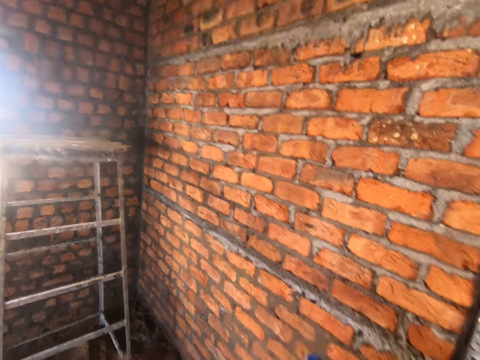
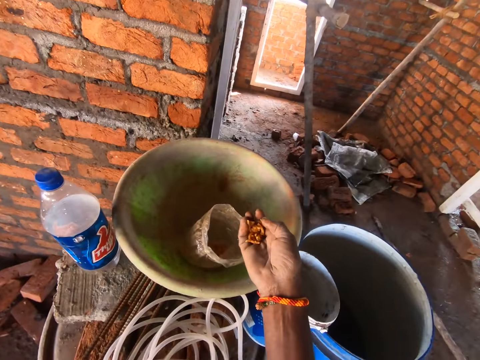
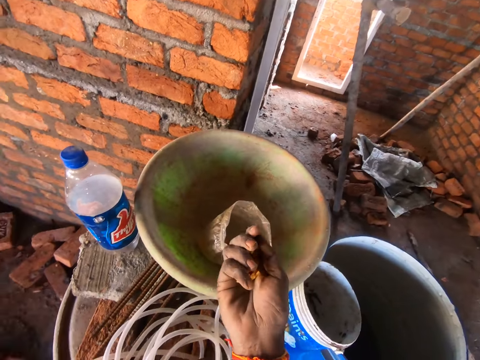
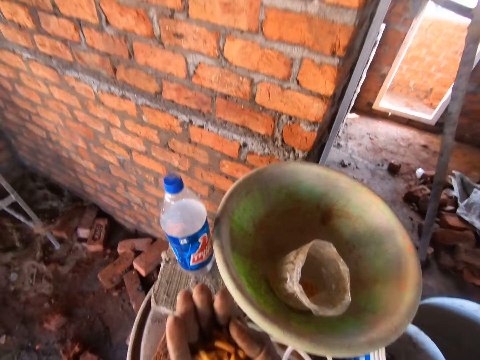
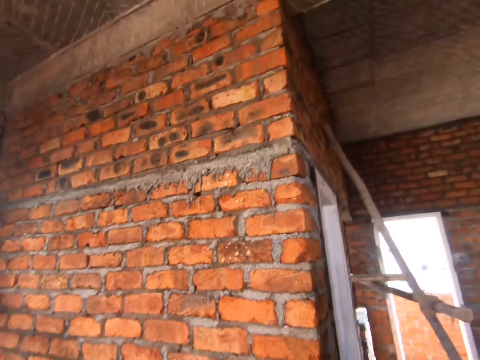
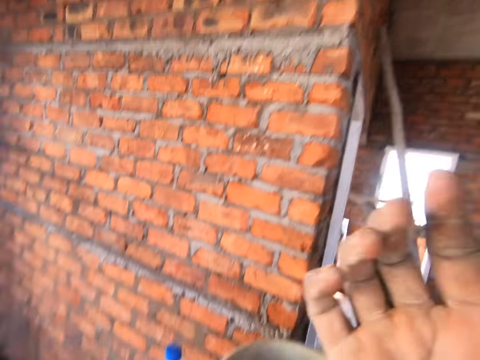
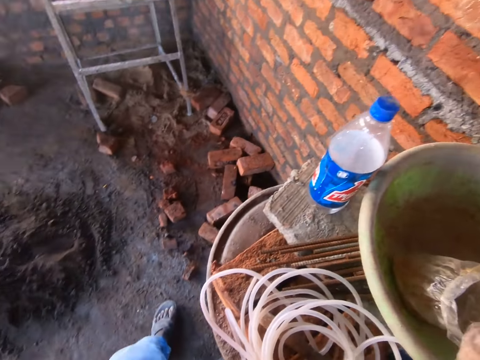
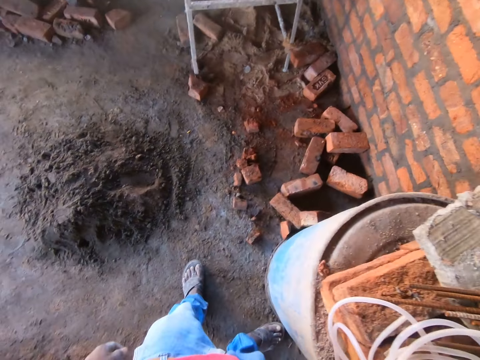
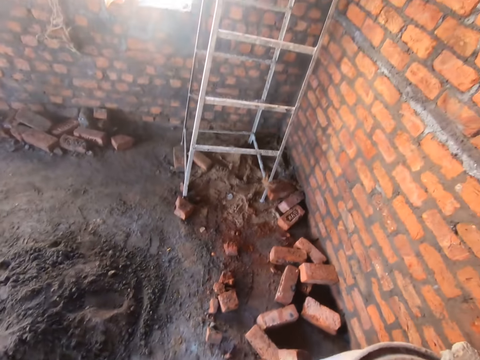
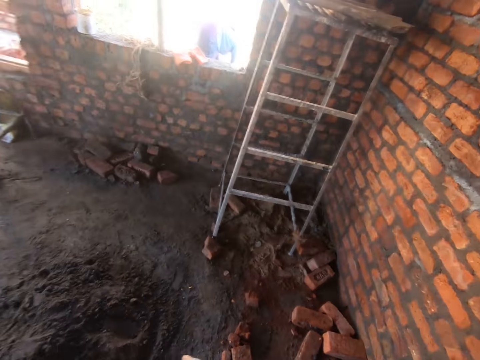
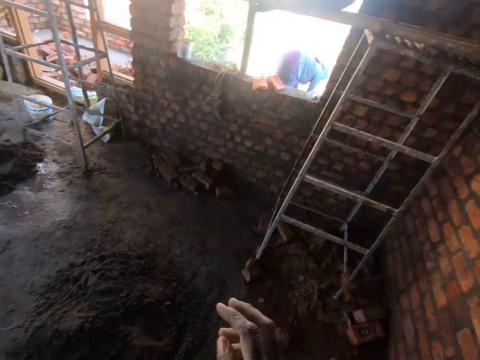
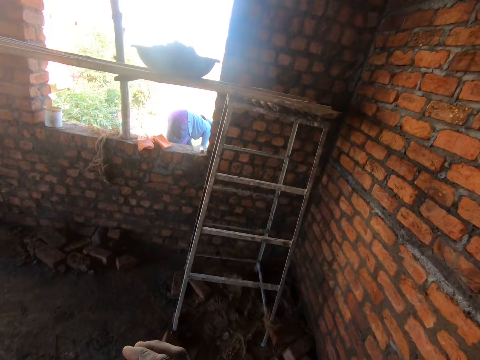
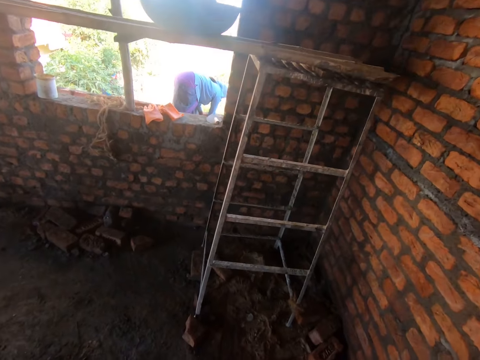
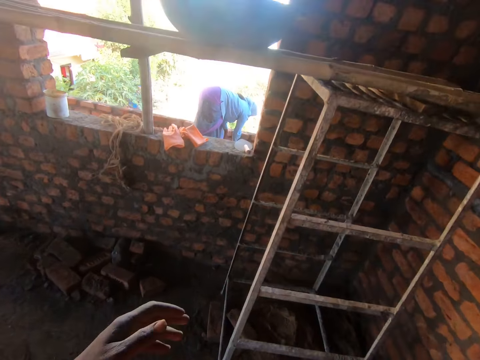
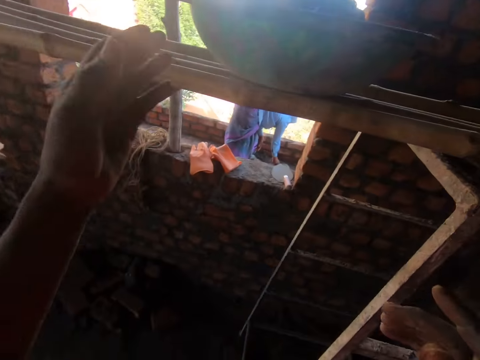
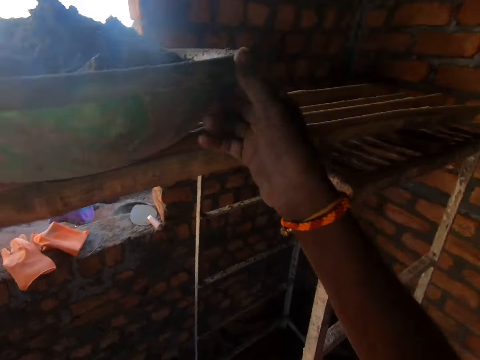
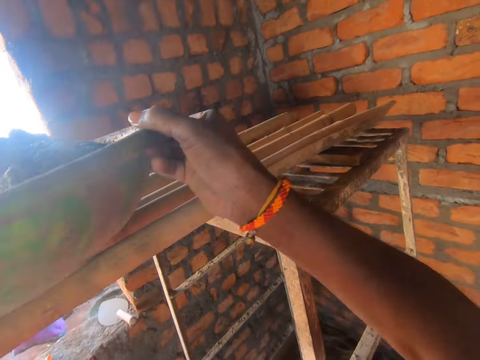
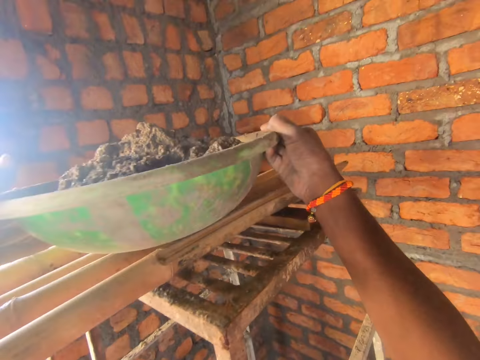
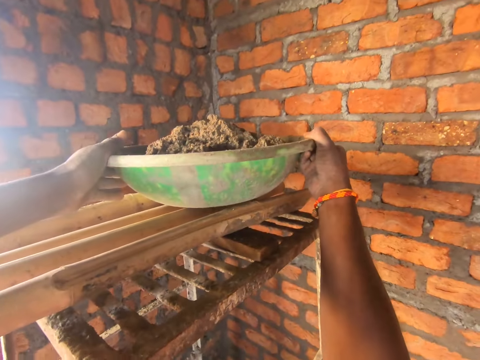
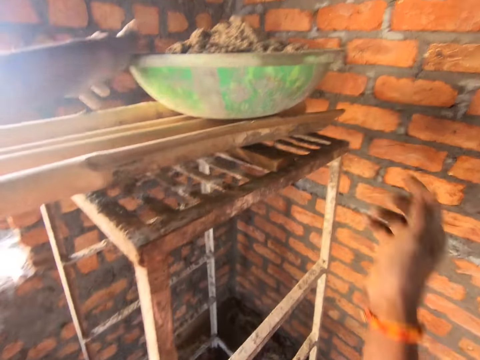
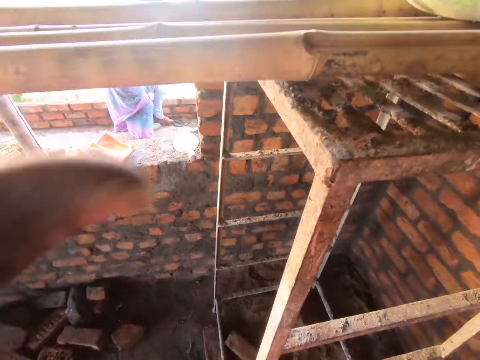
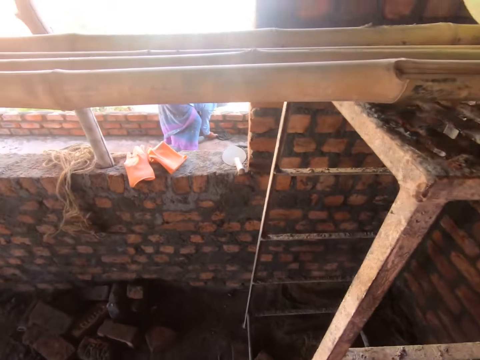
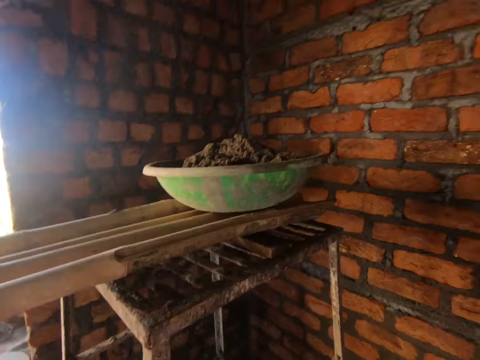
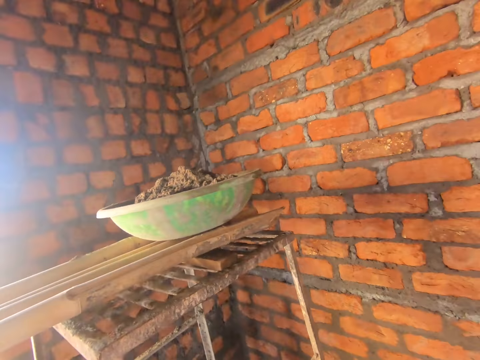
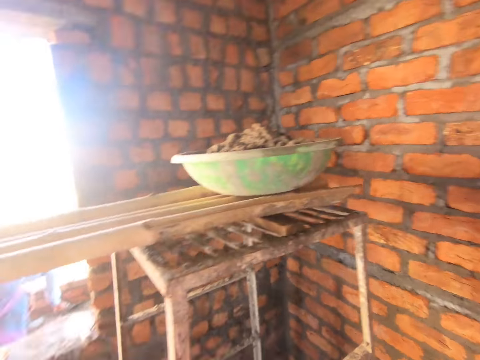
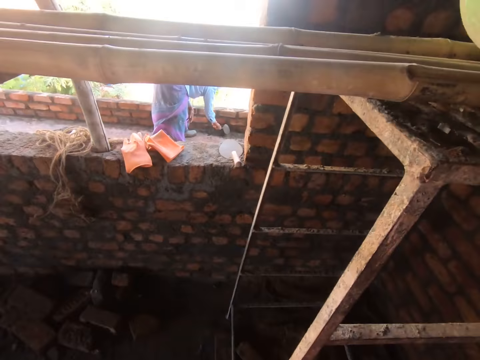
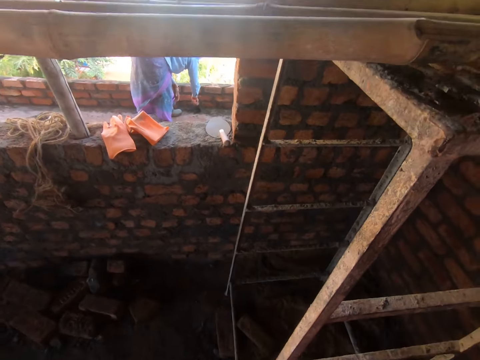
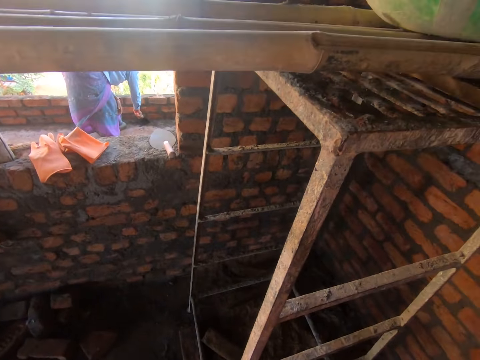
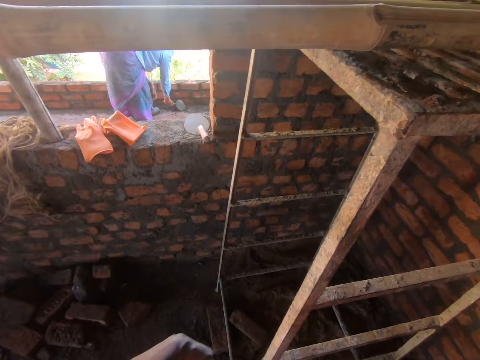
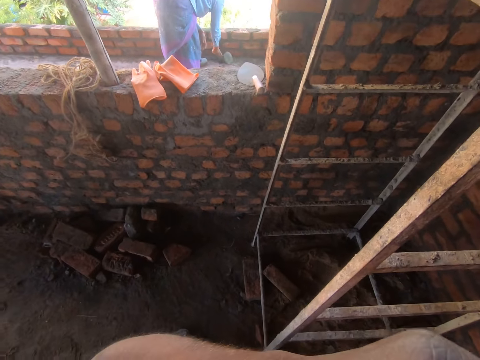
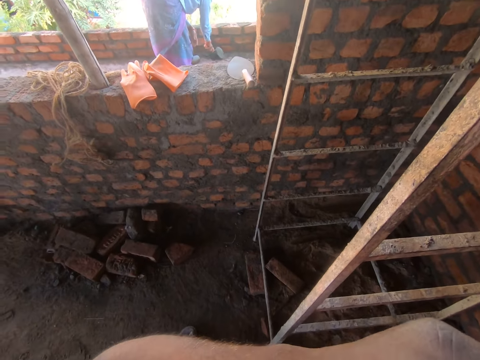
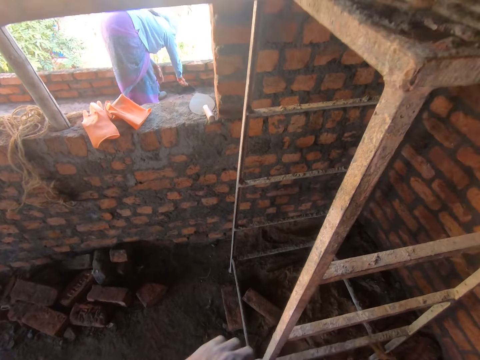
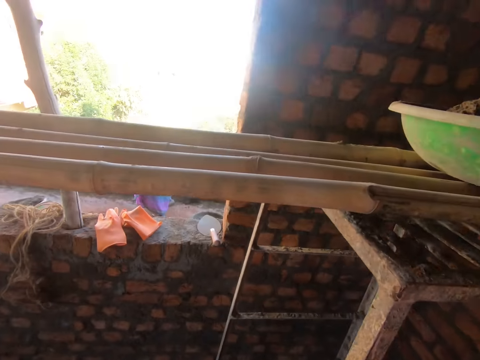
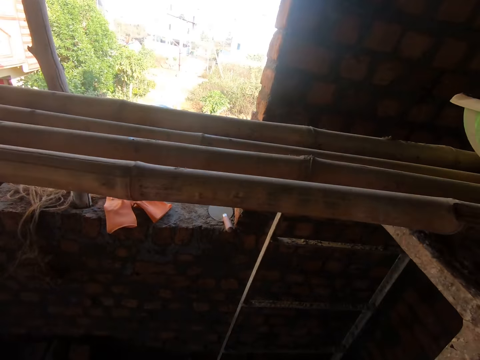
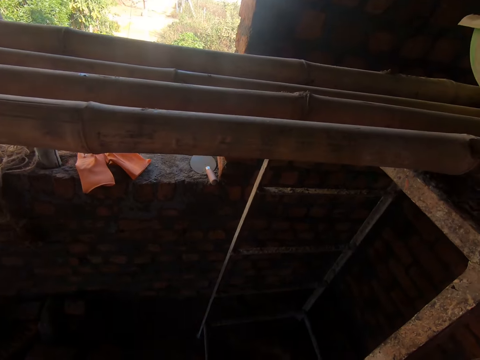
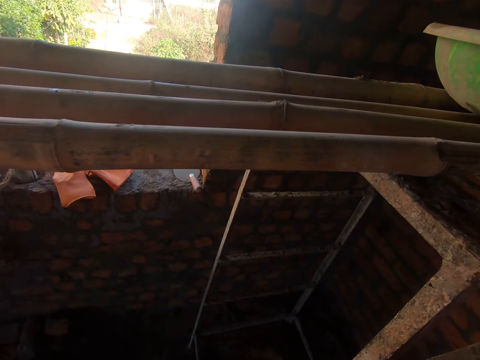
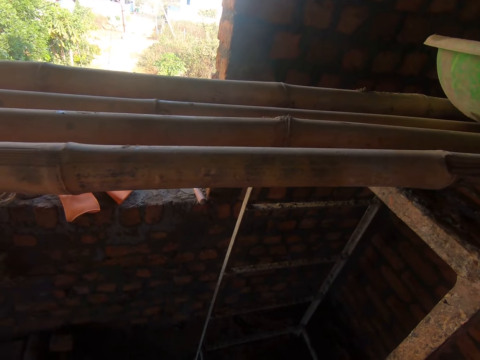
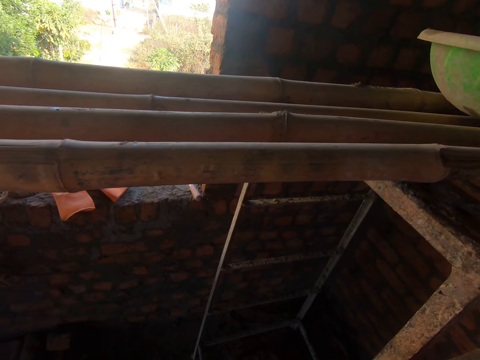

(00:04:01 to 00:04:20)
The camera wearer touches something. They eat the chips. They look around. They walk in the room. They move the basin on the bamboo. They raise a hand. They look around. They look around.

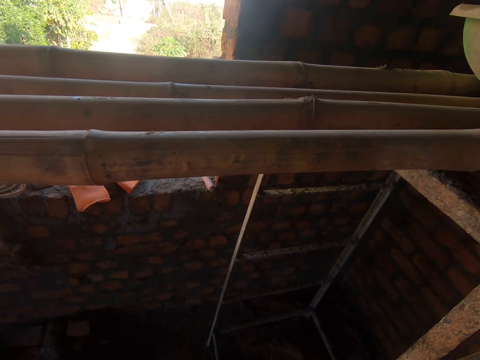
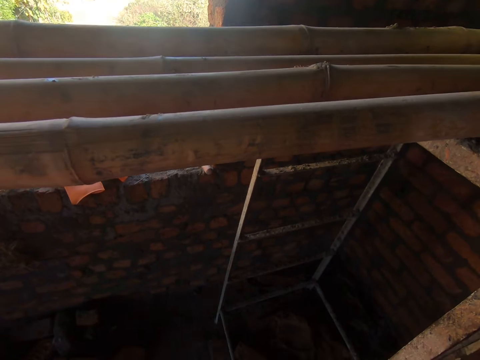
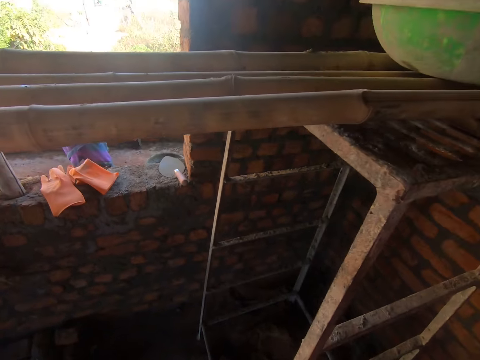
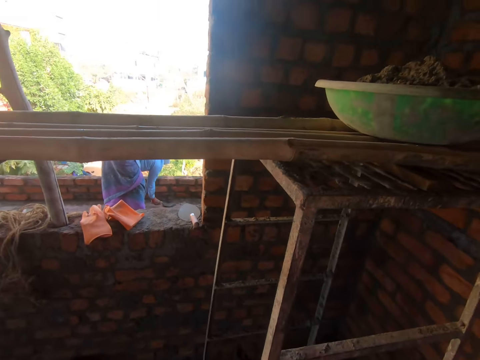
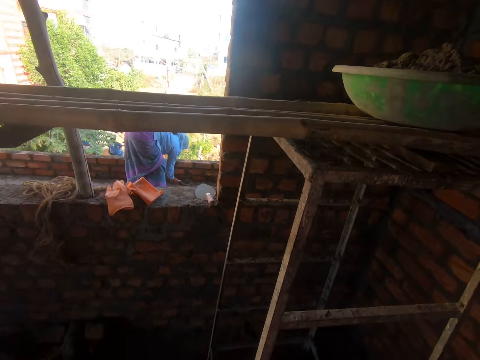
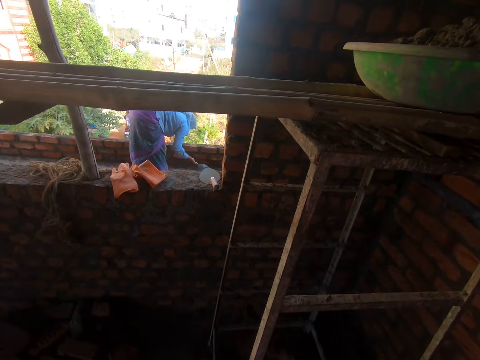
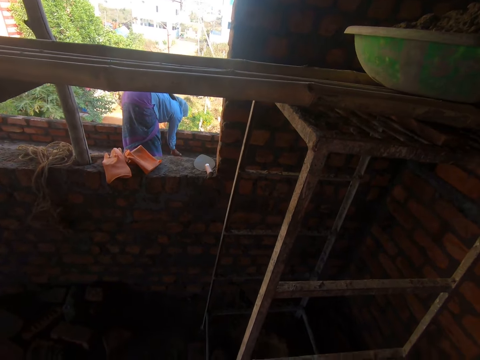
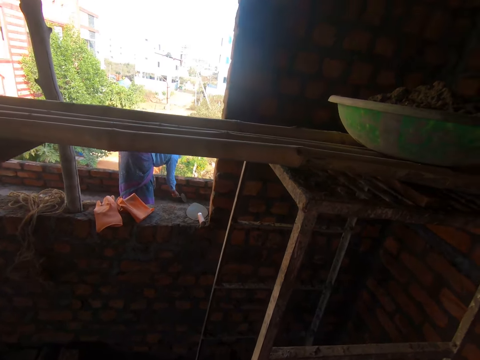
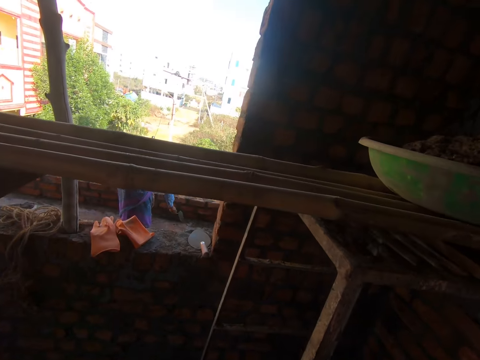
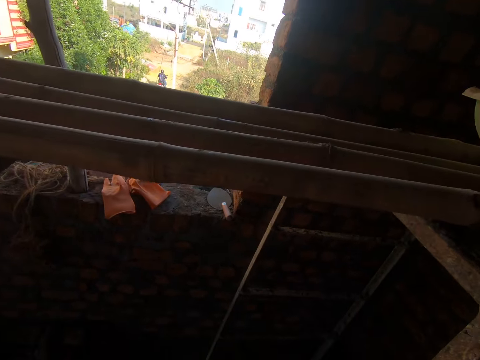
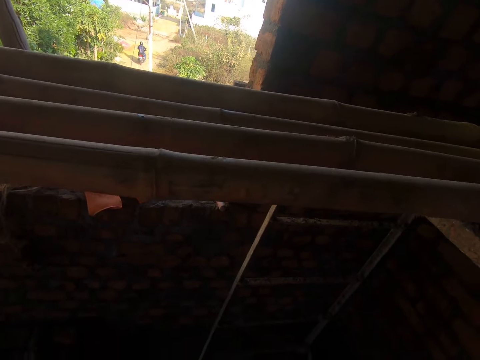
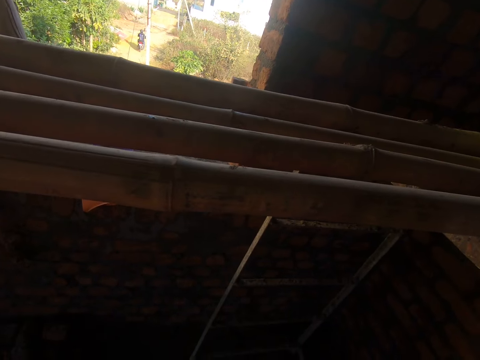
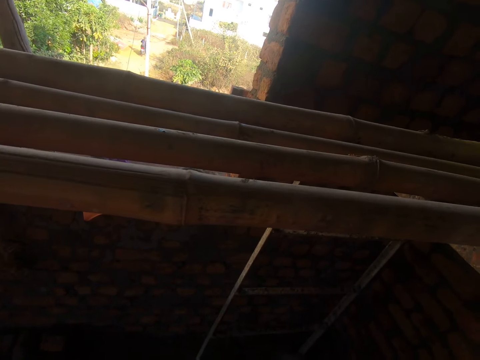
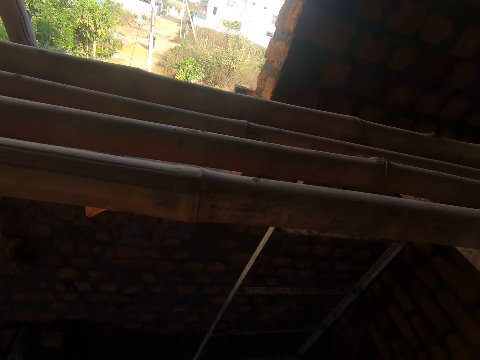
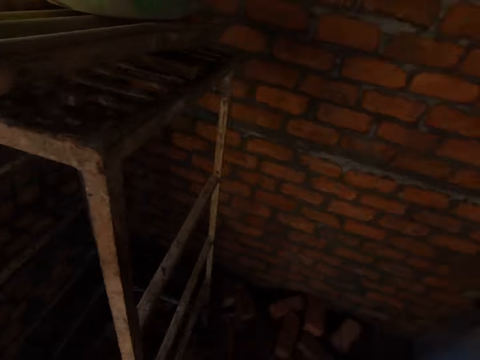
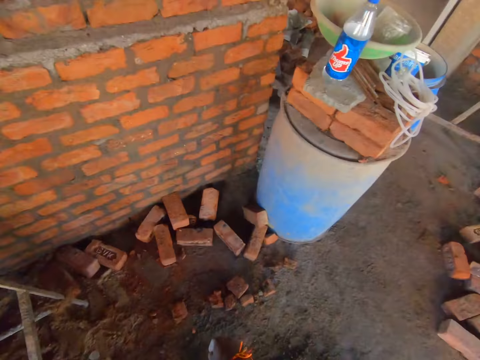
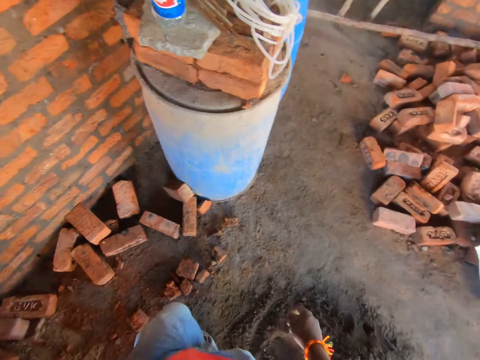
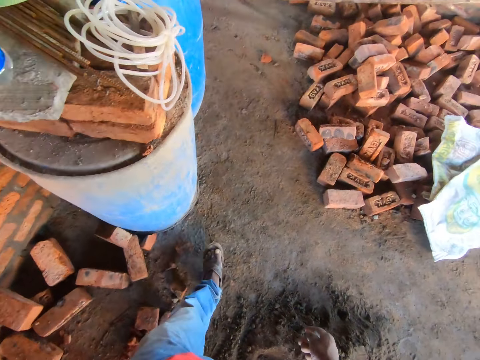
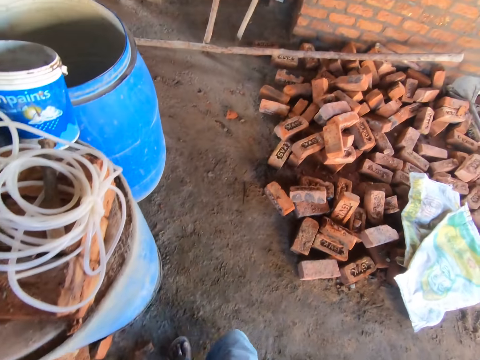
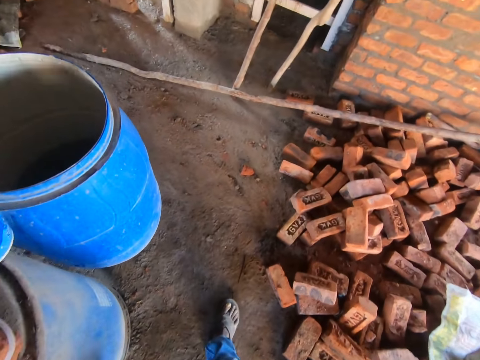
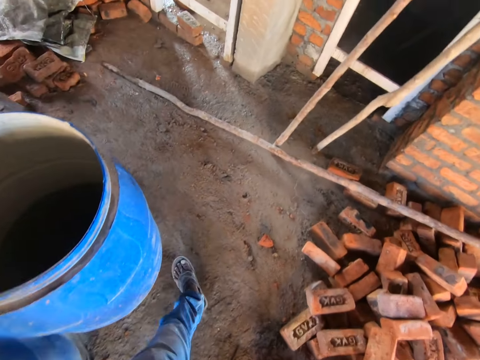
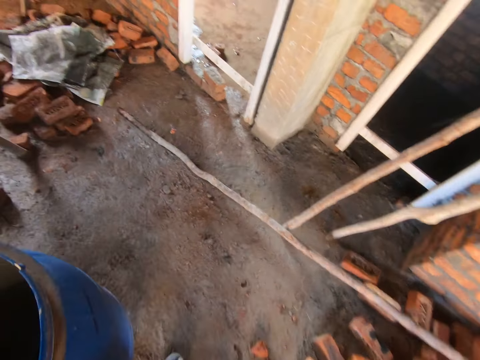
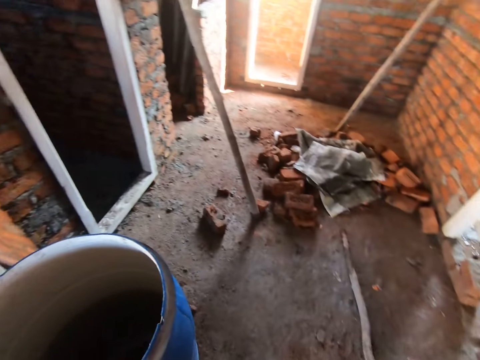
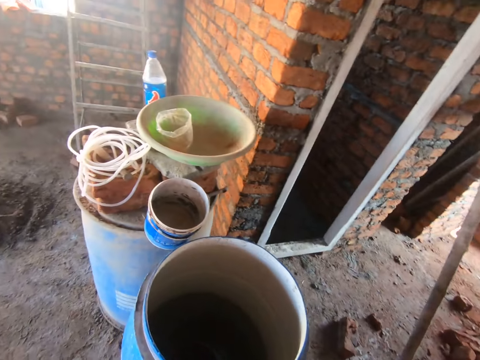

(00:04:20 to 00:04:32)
The camera wearer walks in the room.
